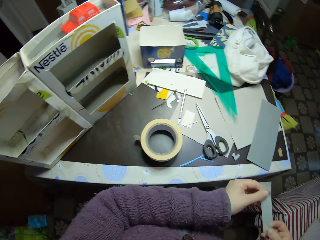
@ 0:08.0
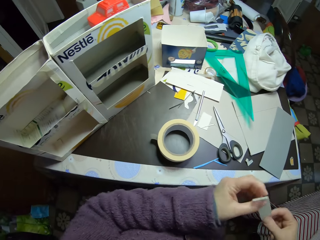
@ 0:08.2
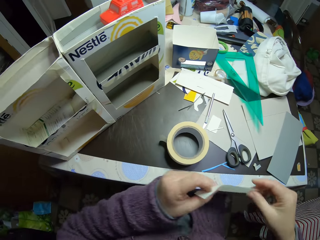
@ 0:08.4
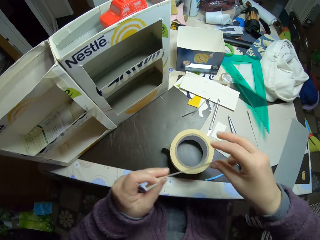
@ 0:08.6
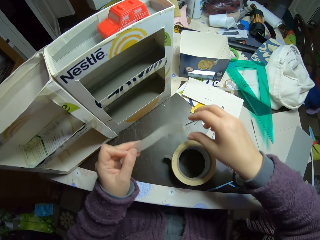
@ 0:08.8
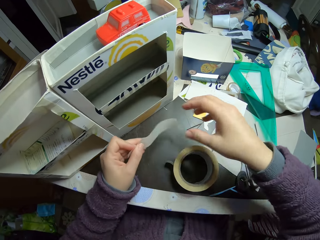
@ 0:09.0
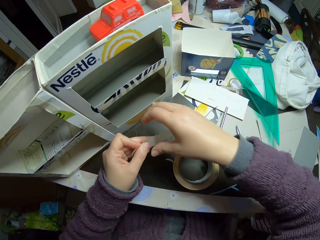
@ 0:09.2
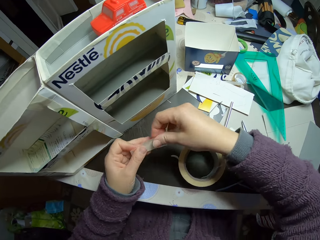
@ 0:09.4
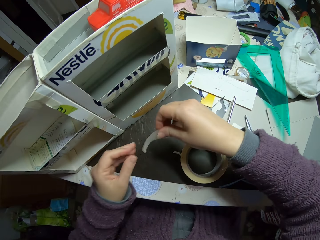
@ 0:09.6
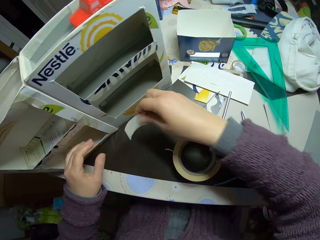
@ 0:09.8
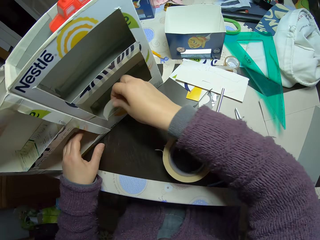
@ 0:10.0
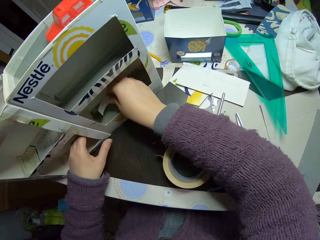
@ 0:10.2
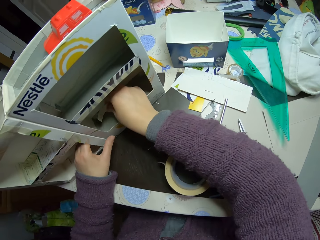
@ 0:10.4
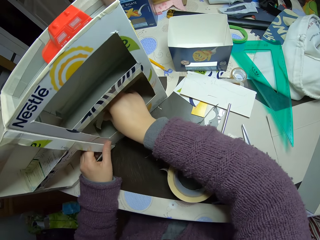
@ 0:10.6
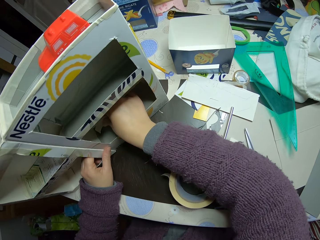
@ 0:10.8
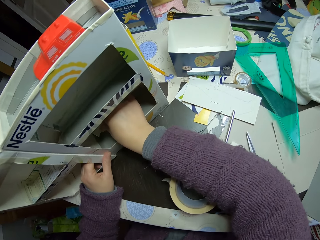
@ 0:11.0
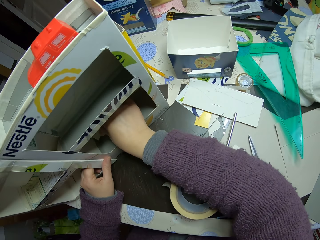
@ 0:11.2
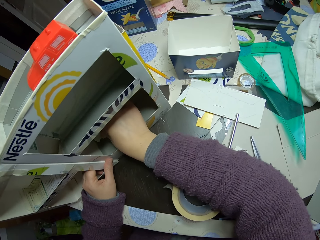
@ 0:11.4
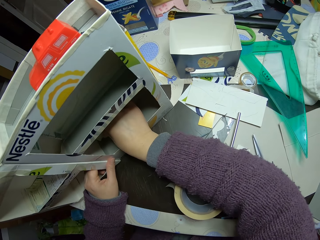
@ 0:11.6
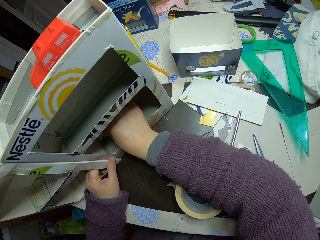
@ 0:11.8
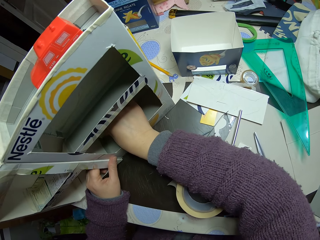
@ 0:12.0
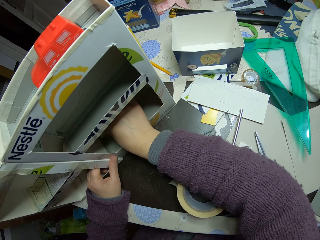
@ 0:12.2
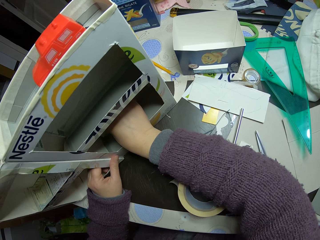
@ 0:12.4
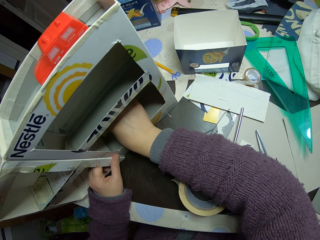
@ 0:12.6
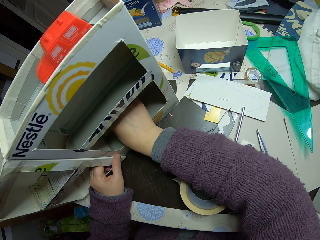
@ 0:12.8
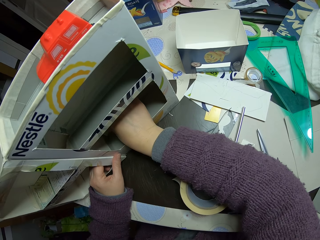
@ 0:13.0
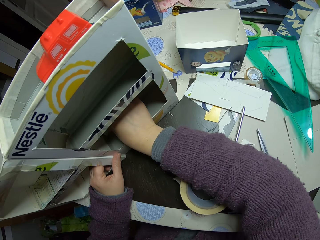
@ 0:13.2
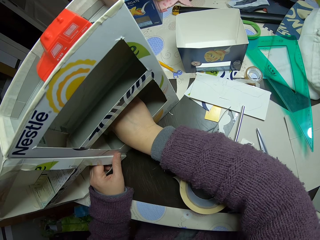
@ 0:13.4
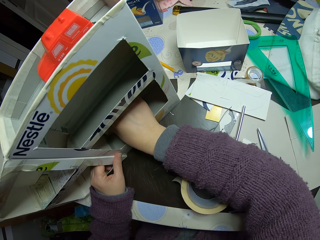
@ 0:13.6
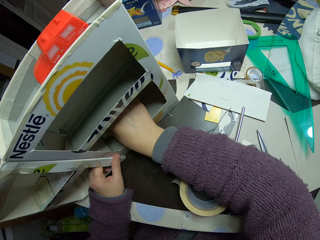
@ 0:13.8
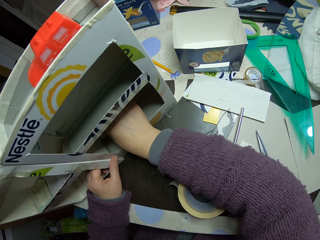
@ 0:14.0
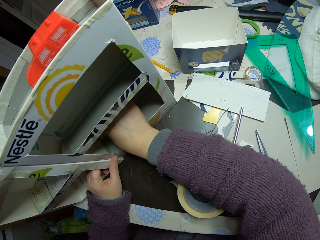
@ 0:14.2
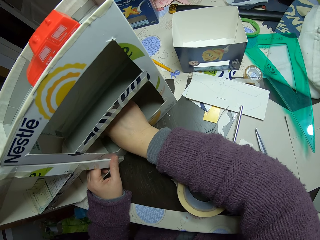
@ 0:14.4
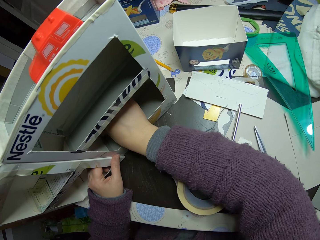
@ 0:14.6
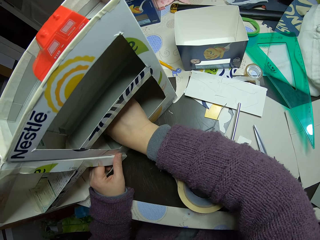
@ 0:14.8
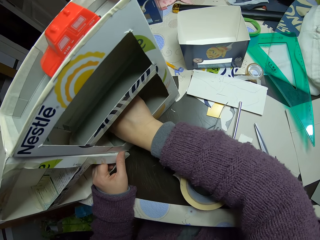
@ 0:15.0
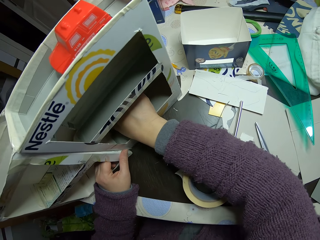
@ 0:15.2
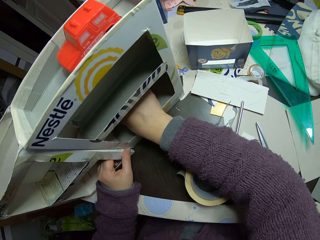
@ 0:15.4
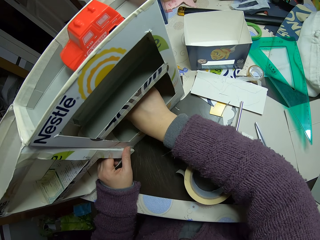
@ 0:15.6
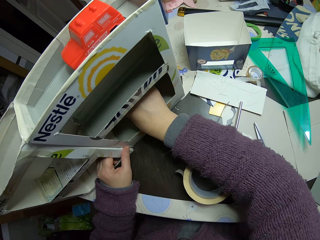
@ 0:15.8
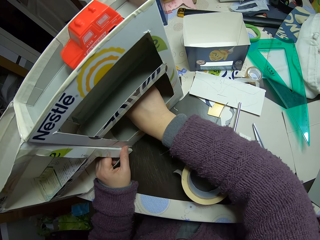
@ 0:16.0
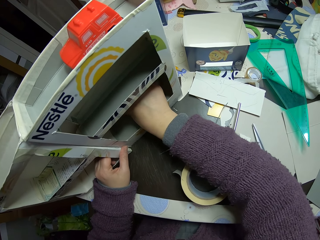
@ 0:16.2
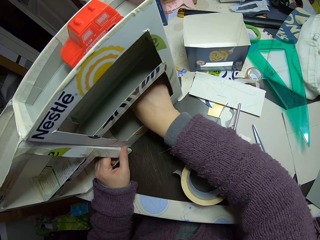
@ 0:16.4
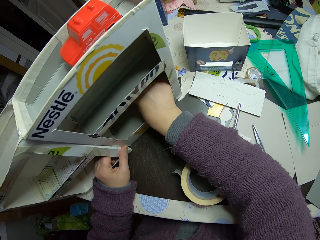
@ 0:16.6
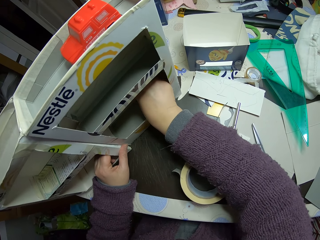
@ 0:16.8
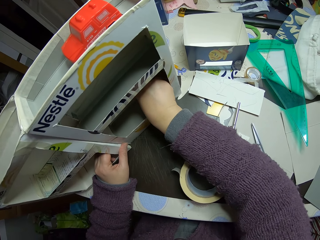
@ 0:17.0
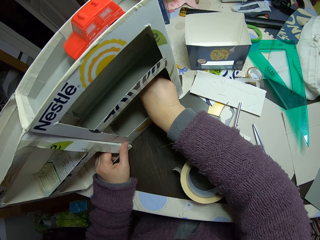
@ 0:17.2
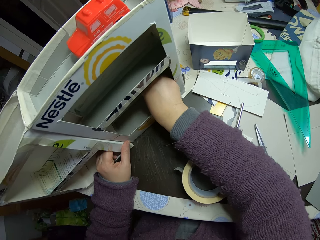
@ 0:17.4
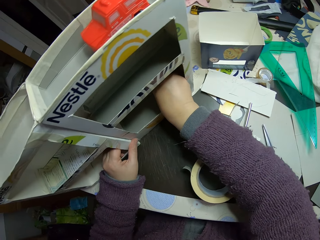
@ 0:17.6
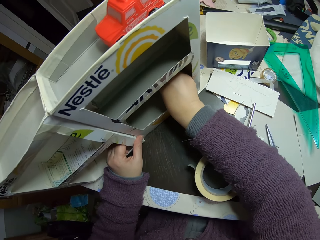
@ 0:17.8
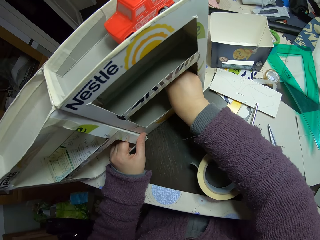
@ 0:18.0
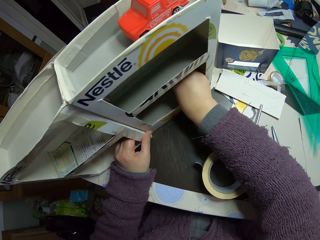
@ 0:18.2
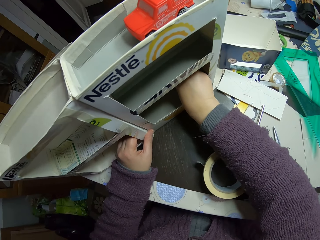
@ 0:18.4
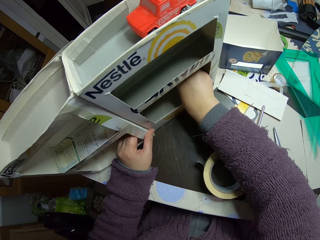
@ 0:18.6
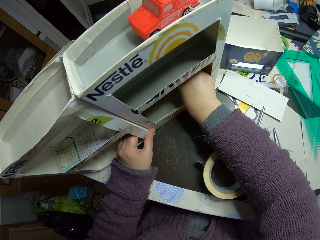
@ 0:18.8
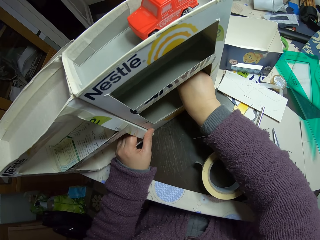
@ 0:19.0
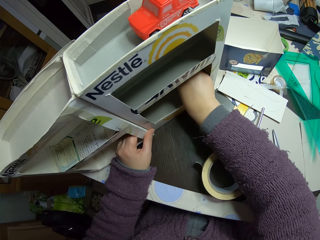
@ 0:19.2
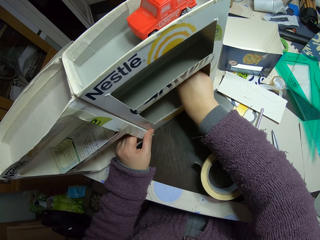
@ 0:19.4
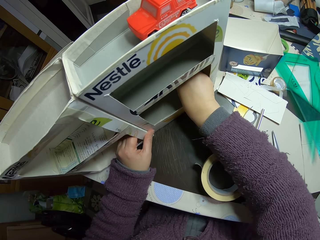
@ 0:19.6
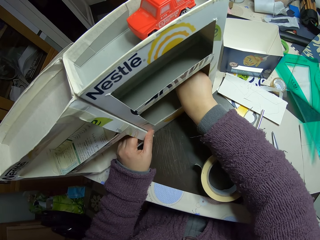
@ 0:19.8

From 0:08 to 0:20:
The camera wearer holds the tape. They stick the tape on the carton. They place the masking tape inside the carton craft.

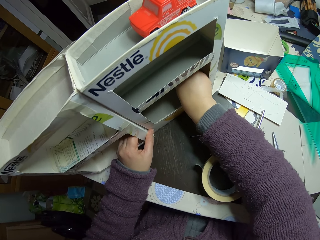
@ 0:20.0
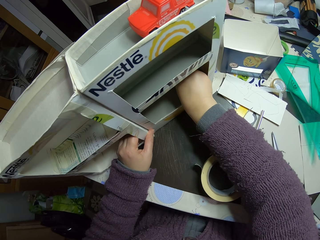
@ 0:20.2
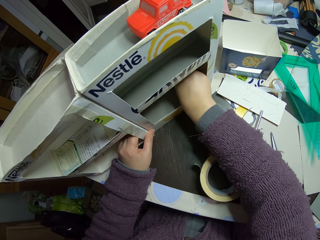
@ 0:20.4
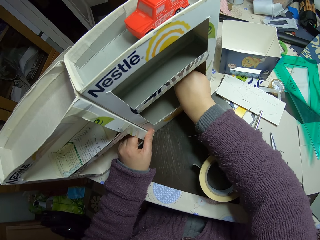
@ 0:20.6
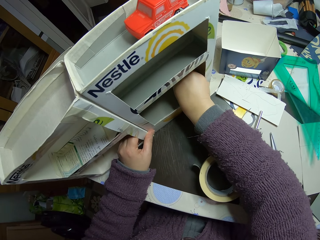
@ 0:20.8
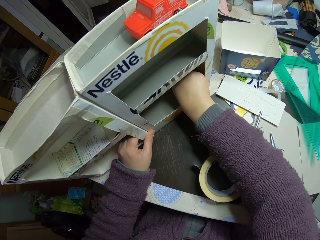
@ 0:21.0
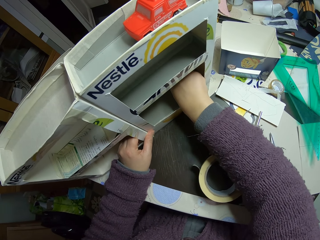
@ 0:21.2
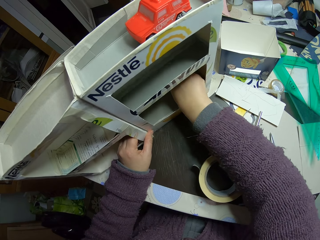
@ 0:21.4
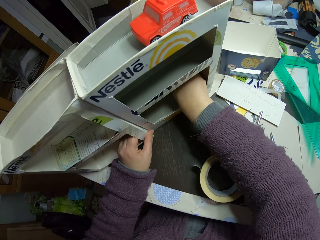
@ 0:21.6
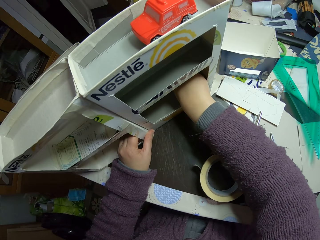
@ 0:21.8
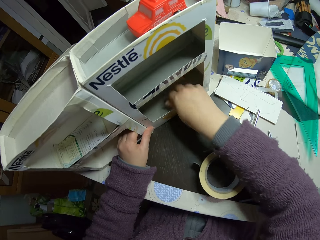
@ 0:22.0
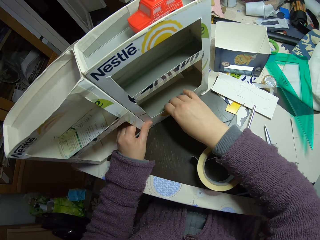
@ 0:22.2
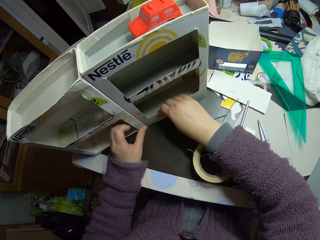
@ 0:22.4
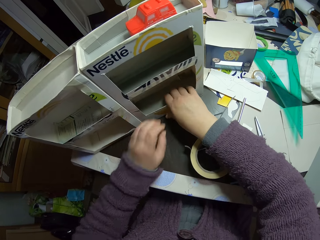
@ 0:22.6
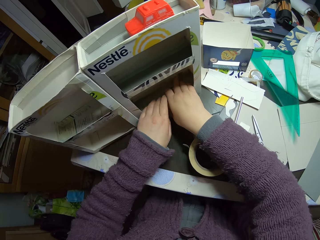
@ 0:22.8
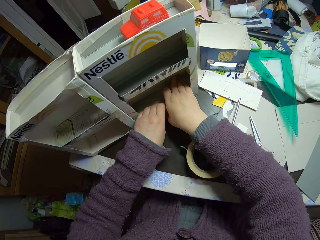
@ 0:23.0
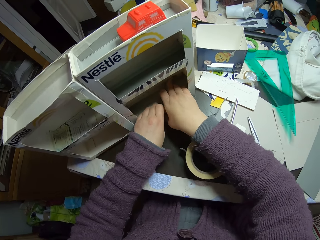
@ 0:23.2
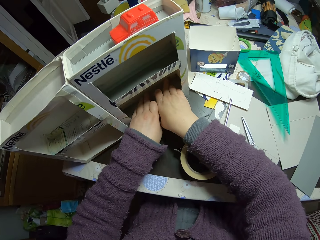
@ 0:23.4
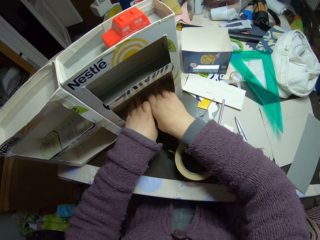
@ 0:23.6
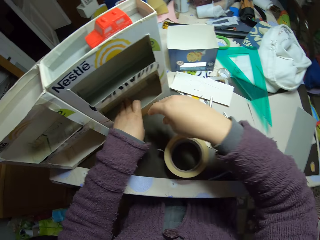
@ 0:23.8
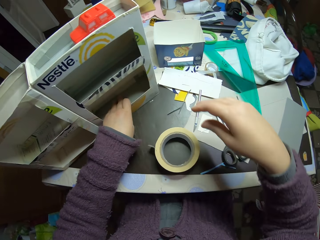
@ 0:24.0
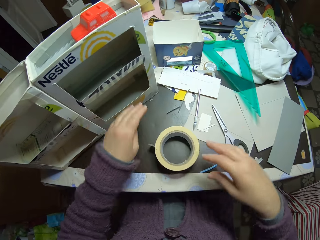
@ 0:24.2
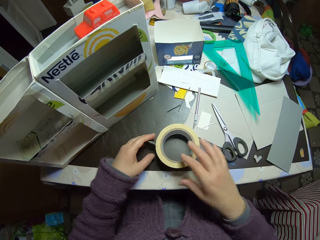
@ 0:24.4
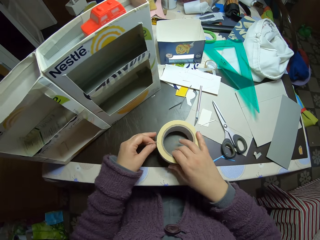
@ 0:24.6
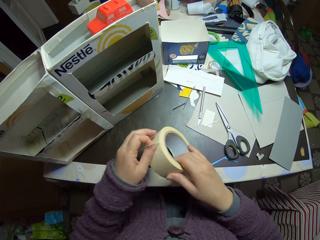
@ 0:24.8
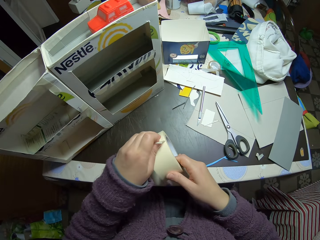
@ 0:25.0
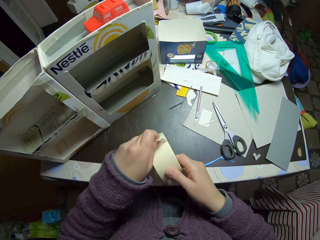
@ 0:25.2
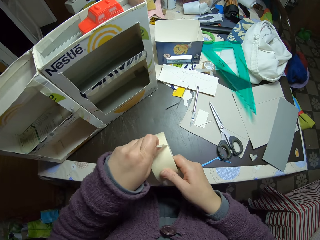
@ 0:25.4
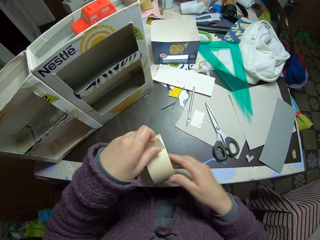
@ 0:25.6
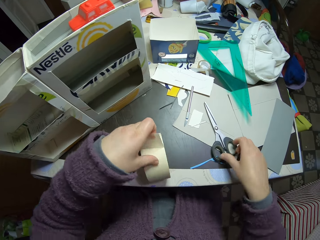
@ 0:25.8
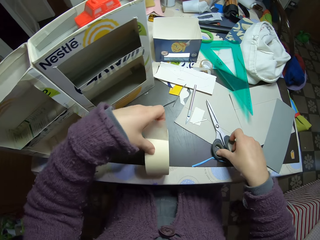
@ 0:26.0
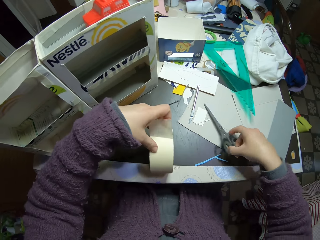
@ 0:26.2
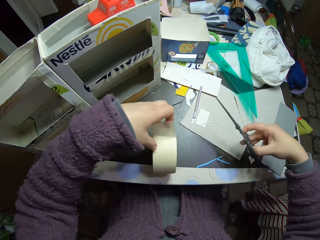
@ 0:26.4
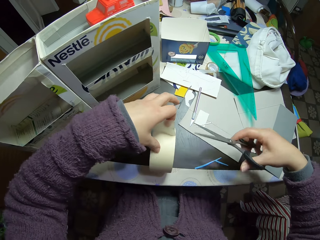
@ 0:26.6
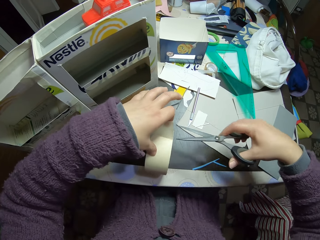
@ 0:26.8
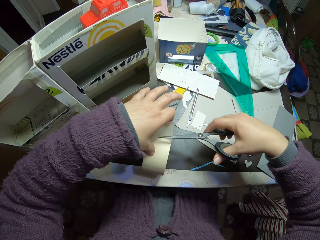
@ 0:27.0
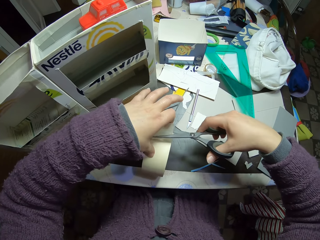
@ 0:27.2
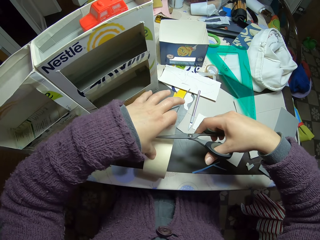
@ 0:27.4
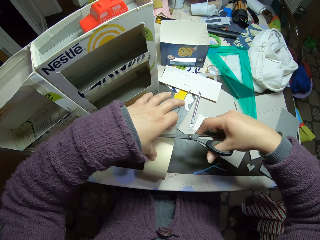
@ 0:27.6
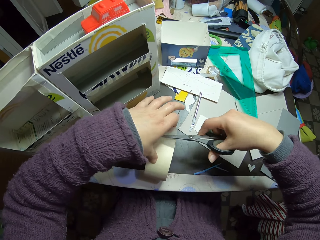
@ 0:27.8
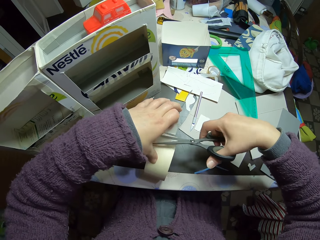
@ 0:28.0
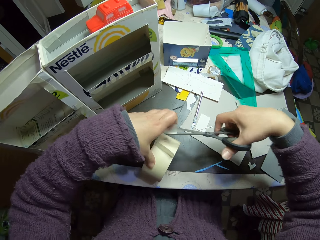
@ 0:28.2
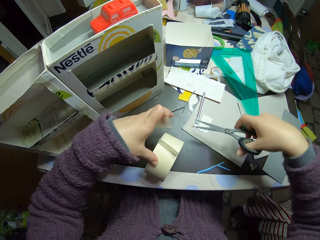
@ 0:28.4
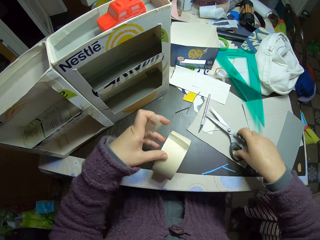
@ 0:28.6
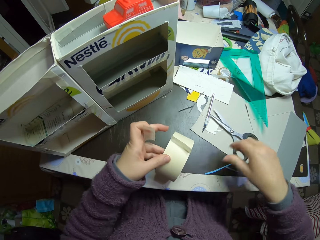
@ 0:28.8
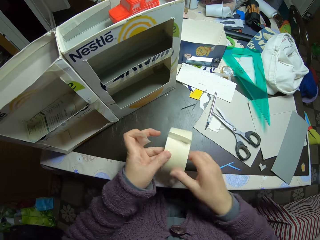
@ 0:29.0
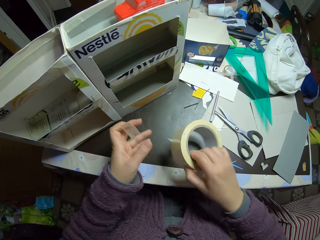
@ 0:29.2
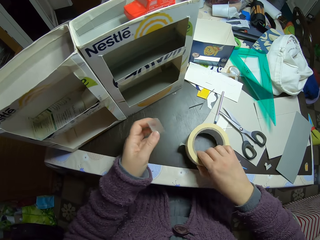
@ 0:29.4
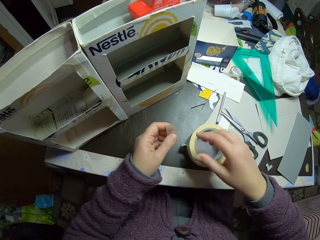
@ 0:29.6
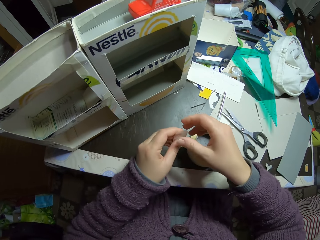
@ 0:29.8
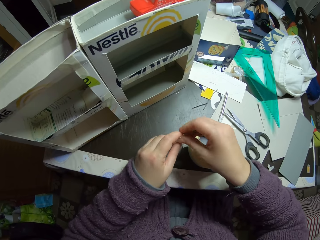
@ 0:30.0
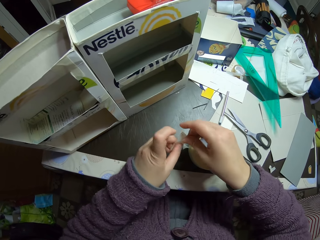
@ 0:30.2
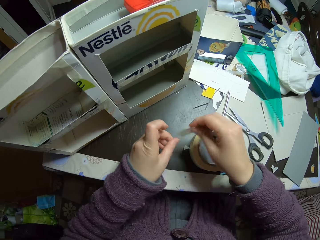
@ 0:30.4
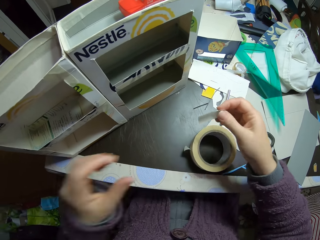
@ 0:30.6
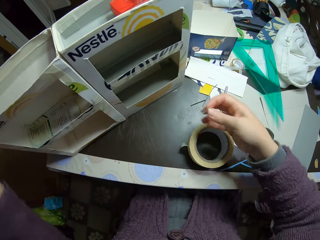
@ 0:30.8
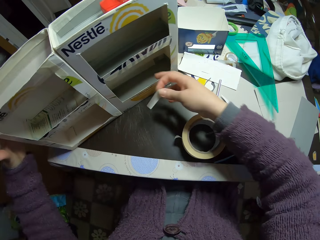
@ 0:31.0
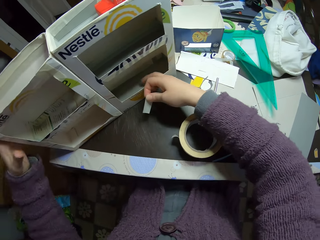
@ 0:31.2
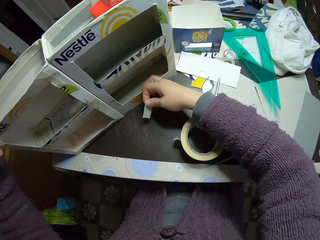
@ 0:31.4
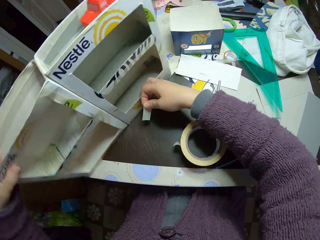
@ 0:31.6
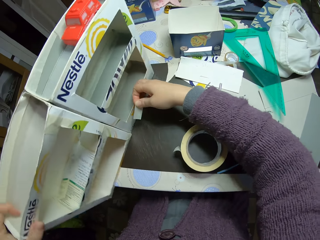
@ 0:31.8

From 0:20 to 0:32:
The camera wearer removes some masking tape. They hold the tape and unfold the tape. They pick the scissors on the table. They cut the masking tape with the scissors. They place the scissors on the table. They place the tape on the table. They hold the tape. They turn the carton.
